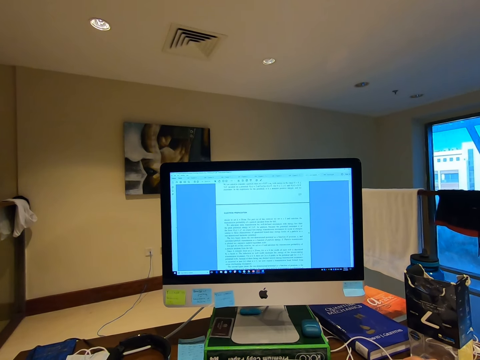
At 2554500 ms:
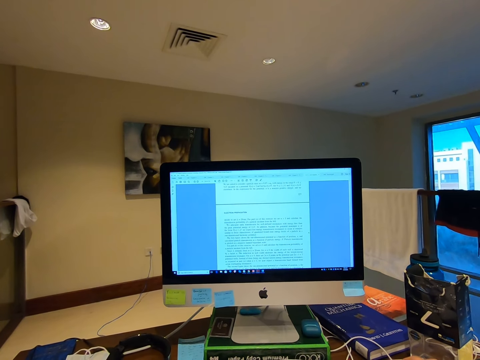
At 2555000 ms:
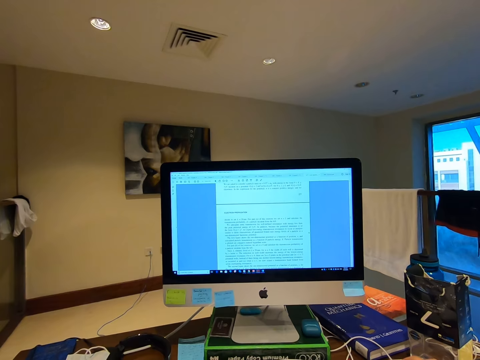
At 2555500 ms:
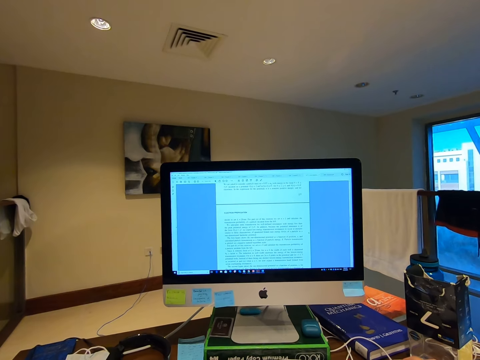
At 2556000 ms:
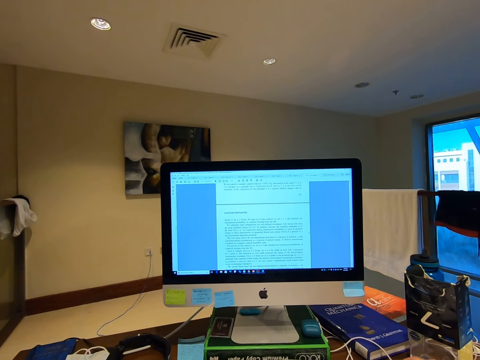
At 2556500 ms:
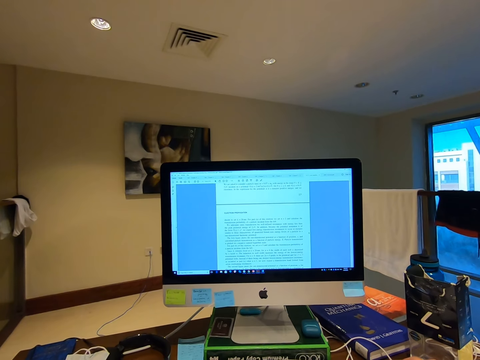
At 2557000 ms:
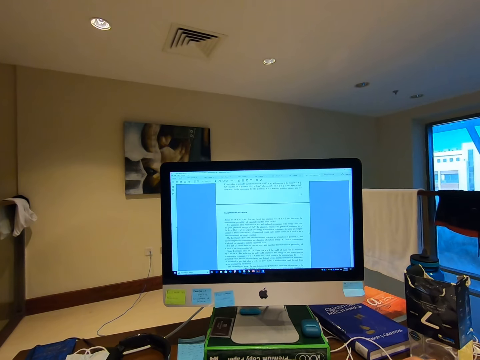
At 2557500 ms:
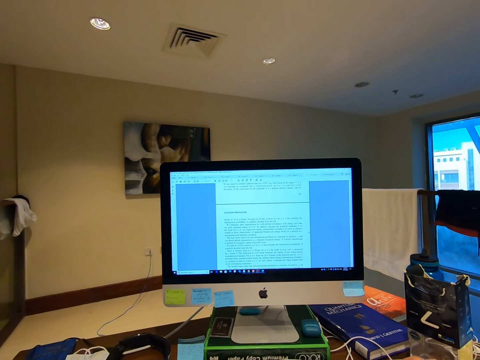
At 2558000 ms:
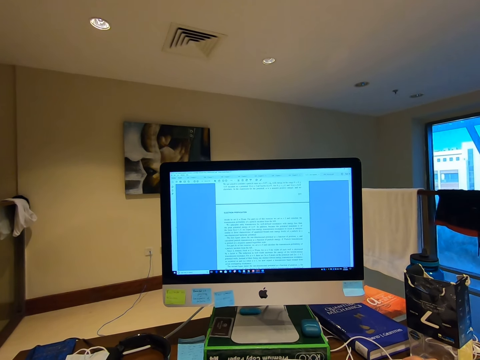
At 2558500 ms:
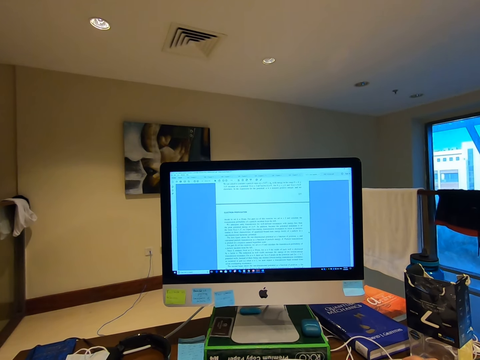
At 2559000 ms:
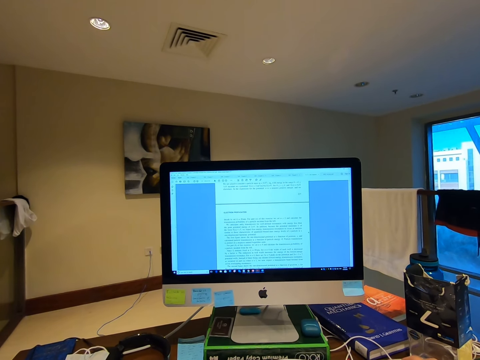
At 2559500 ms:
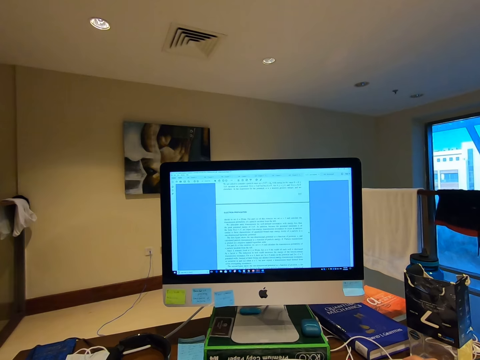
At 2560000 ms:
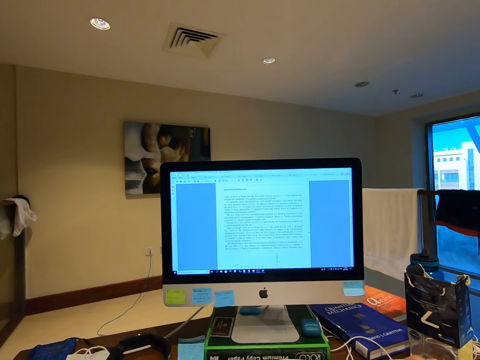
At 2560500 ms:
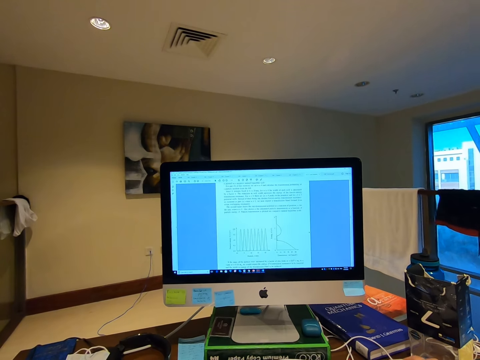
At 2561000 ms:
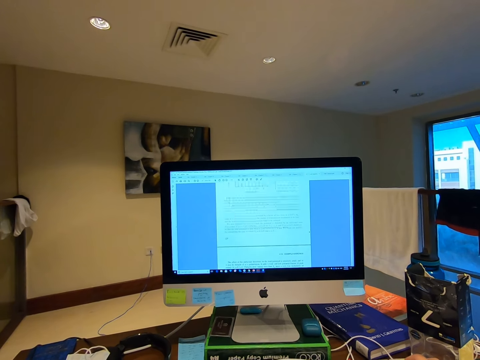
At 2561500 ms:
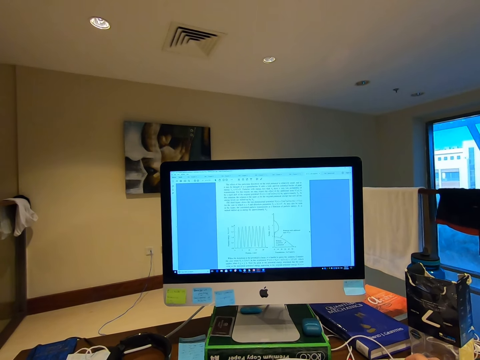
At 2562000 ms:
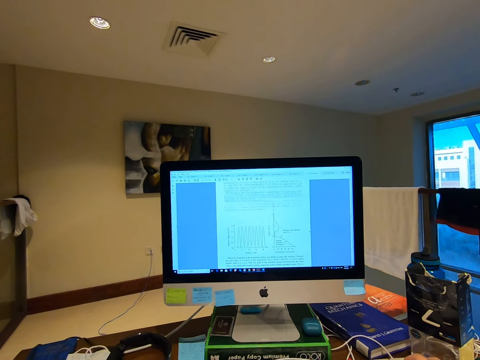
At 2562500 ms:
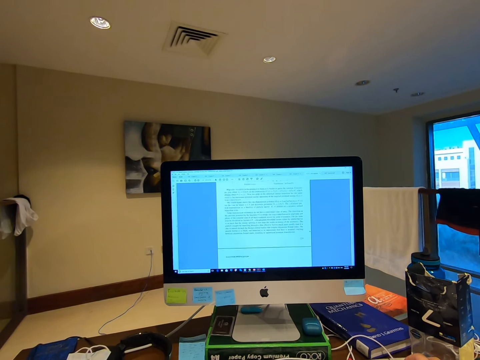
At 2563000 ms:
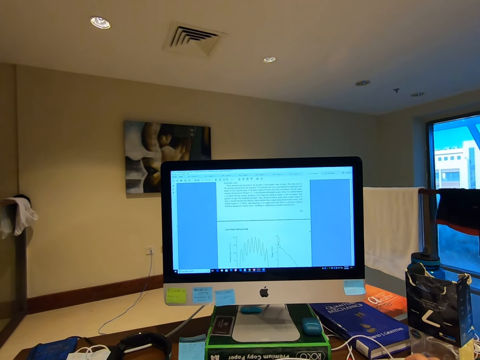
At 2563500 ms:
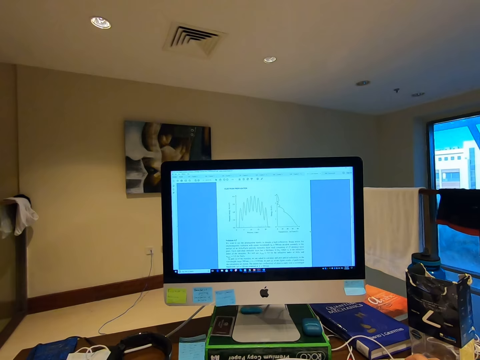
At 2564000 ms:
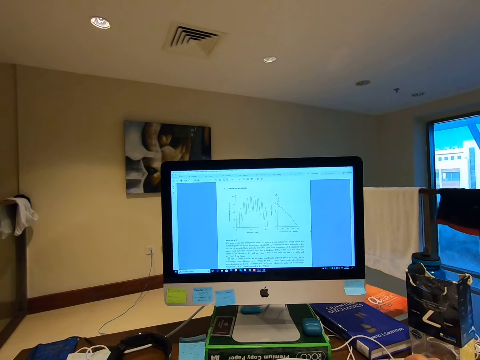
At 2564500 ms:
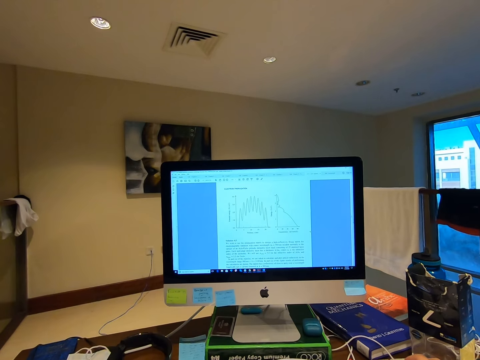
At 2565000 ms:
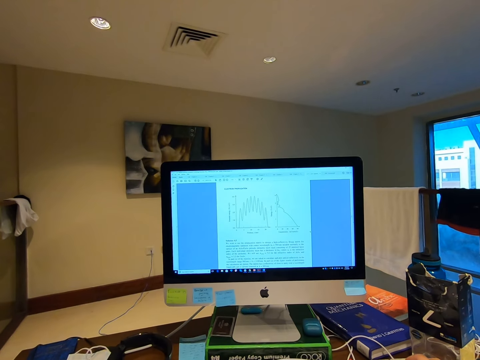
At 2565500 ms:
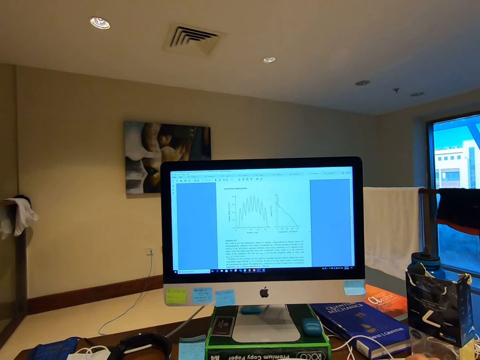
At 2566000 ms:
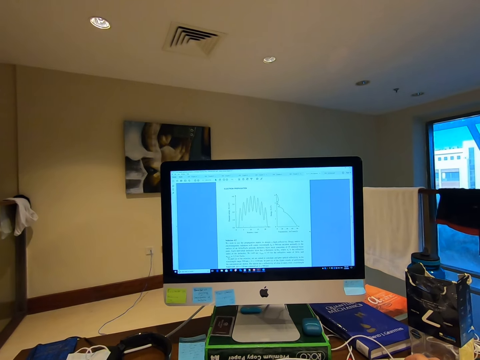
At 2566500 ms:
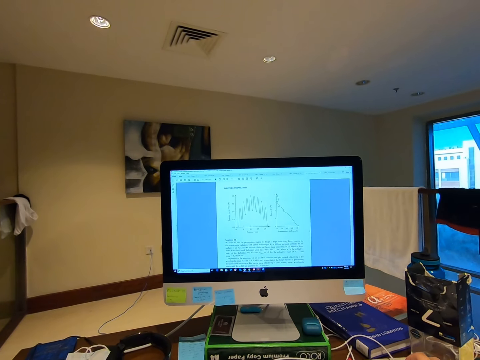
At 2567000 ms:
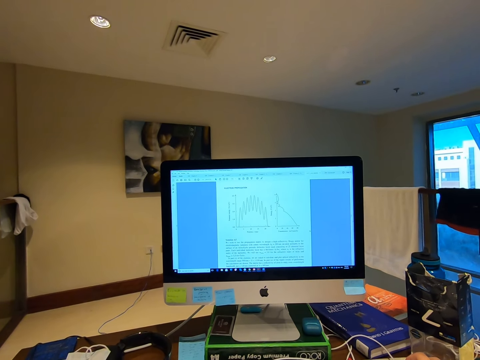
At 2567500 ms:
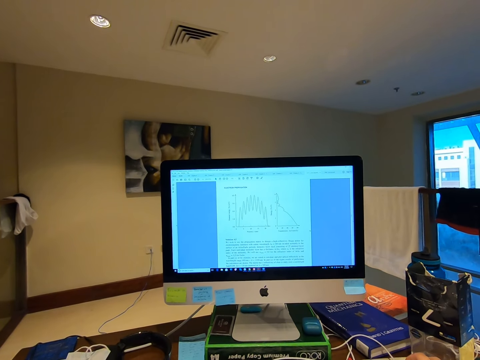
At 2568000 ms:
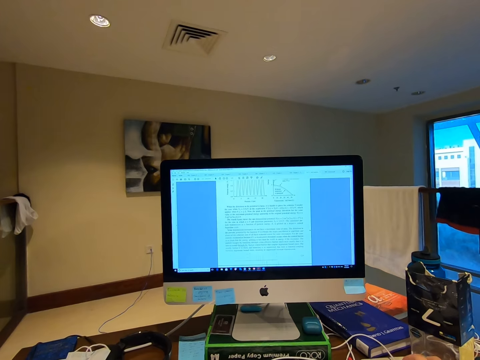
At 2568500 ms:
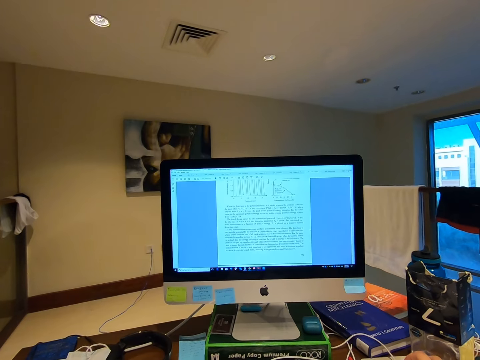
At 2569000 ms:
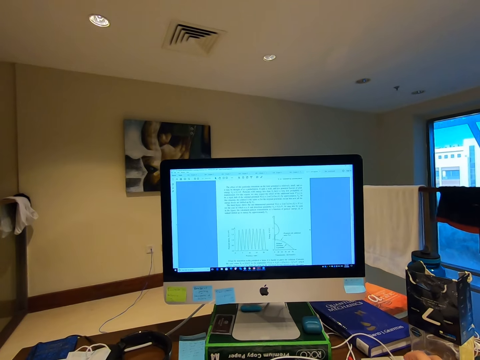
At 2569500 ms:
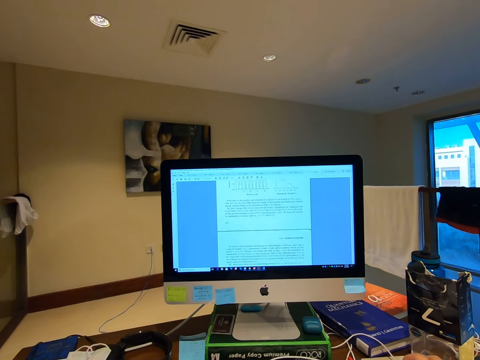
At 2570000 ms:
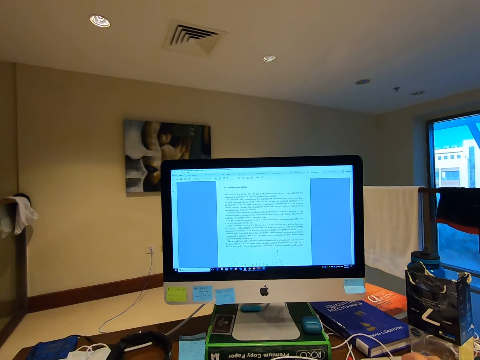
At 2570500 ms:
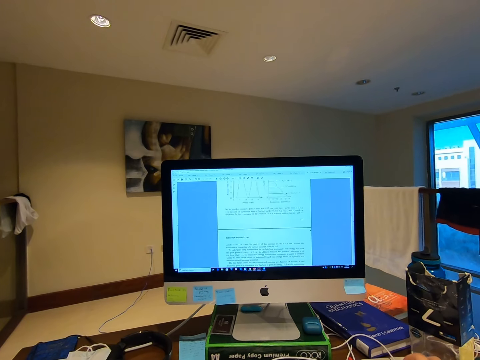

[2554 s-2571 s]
The camera wearer scrolls the computer mouse.

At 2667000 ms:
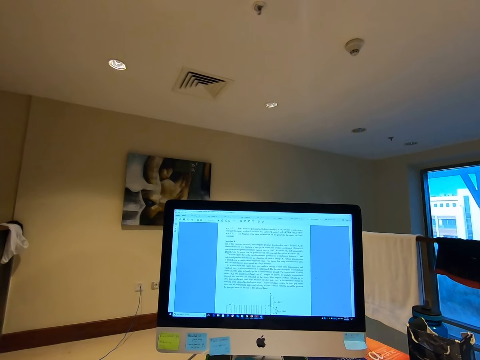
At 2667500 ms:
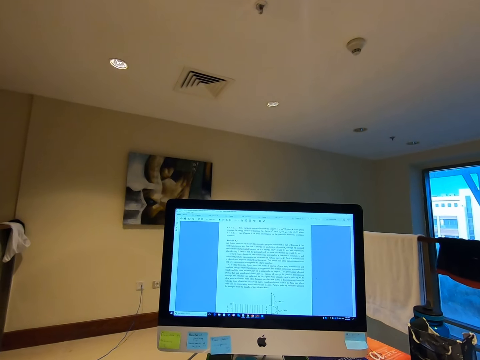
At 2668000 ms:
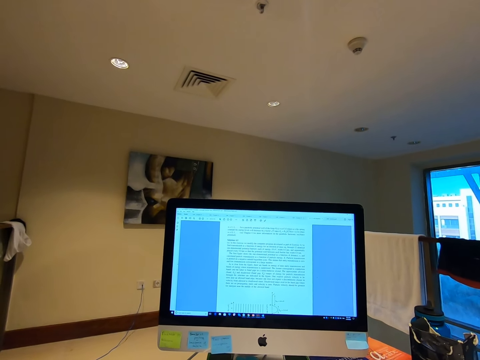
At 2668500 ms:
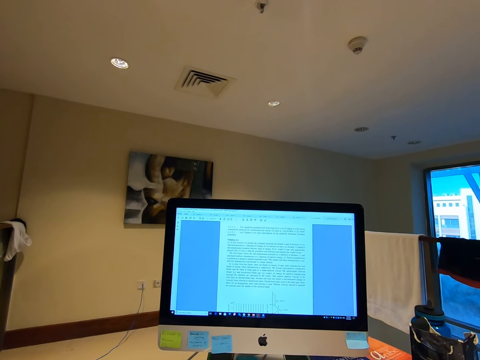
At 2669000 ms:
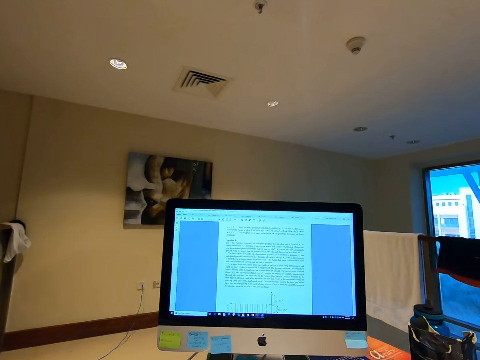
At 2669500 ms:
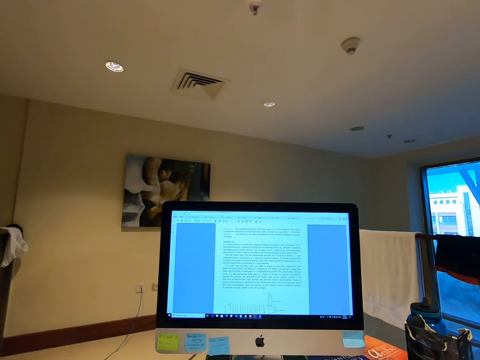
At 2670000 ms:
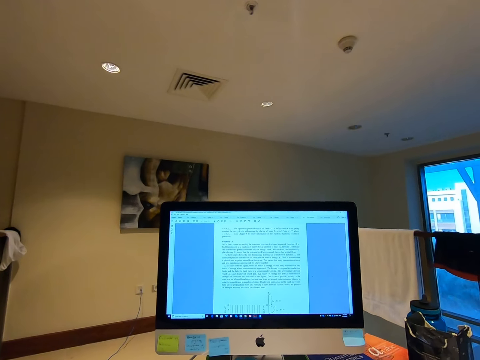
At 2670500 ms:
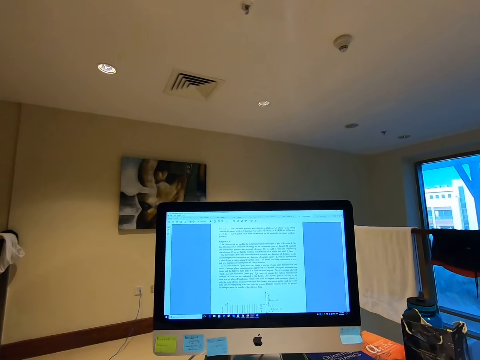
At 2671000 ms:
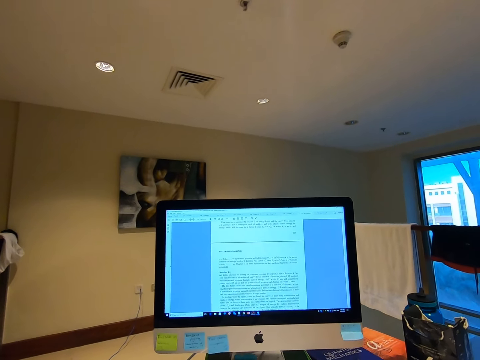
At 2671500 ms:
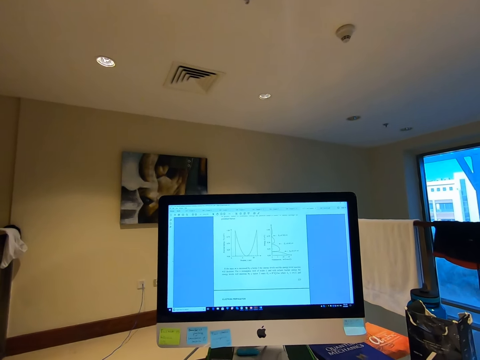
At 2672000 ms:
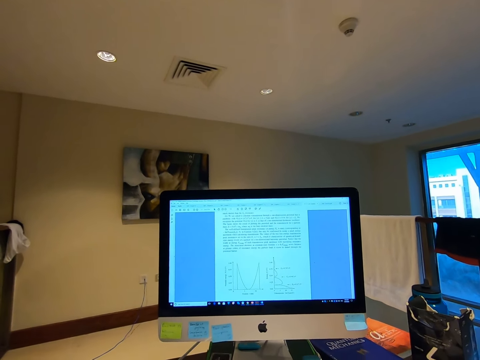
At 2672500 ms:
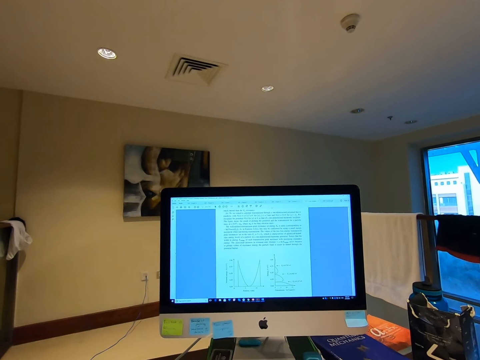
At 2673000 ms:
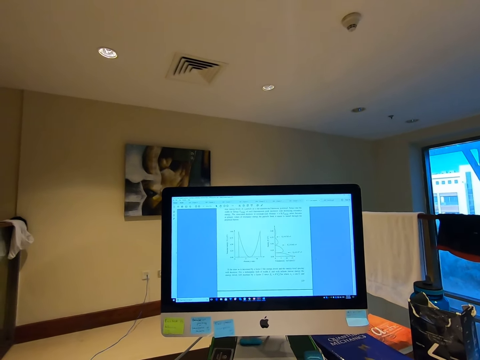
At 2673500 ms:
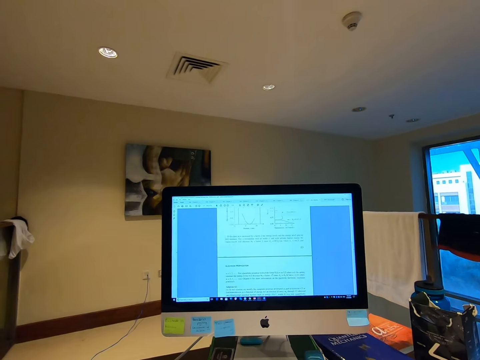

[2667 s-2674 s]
The camera wearer stares at the computer desktop.

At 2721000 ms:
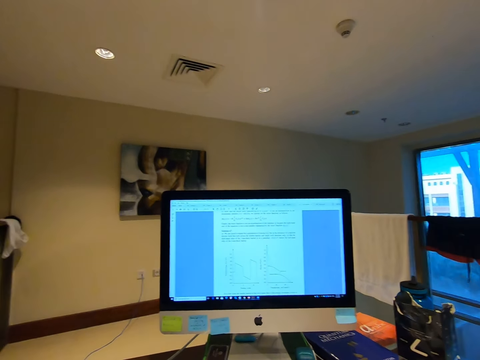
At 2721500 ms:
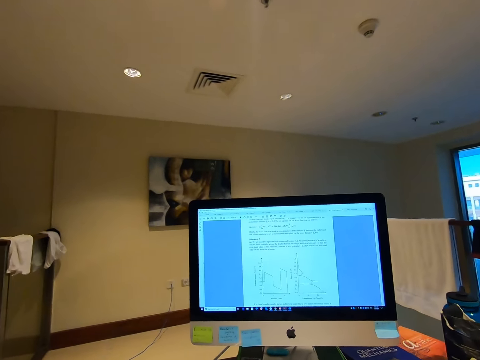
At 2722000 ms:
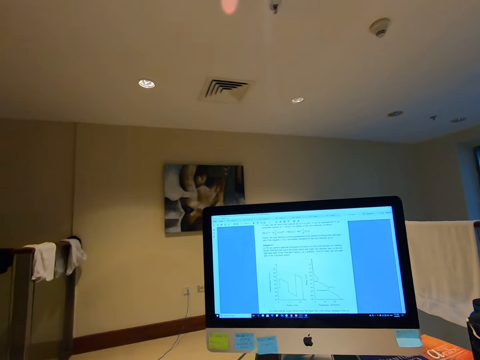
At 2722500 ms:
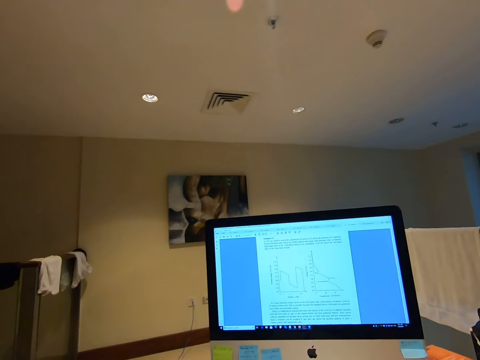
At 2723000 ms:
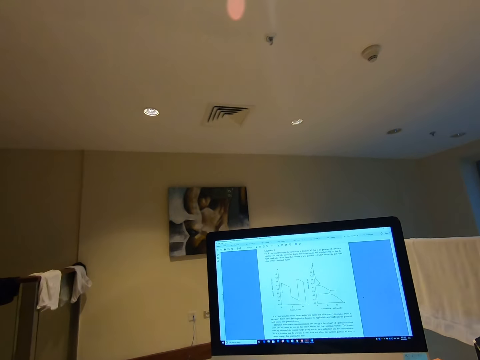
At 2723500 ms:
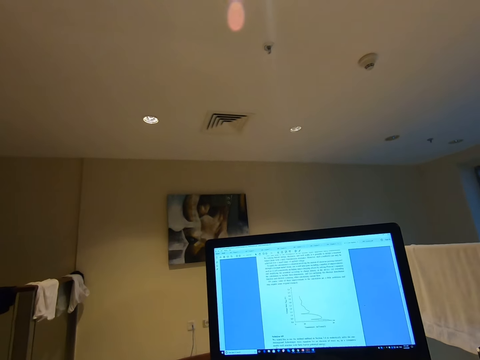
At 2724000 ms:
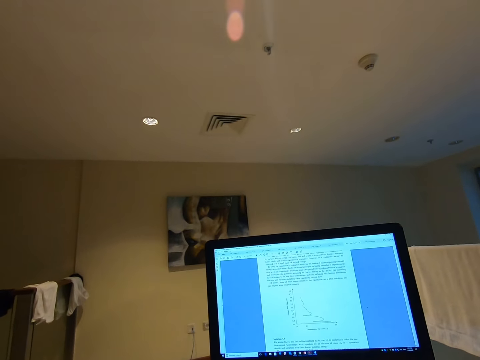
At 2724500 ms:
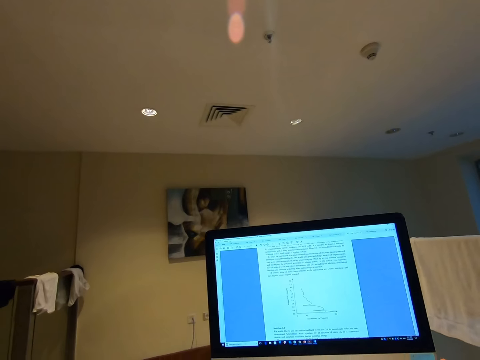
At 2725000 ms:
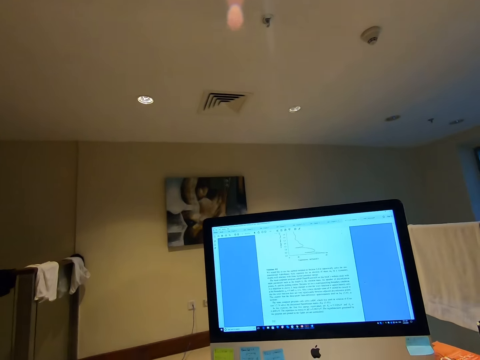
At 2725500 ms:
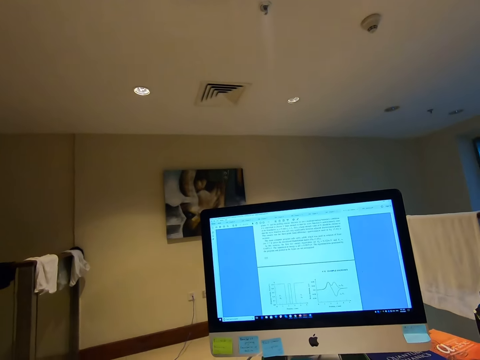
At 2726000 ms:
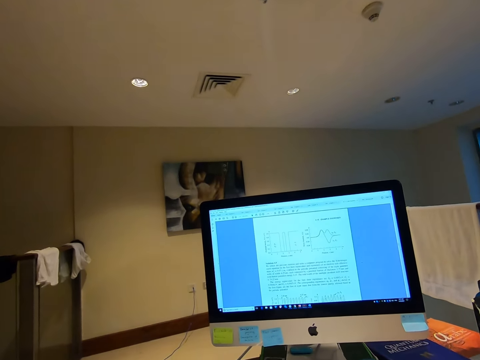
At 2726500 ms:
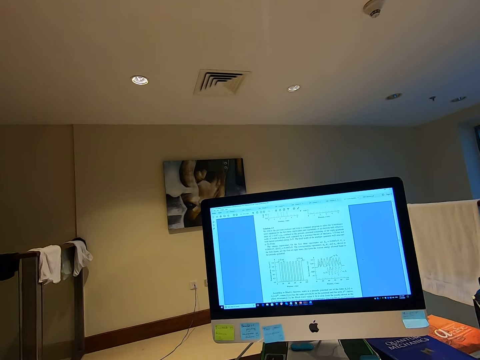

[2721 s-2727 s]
The camera wearer stares at the computer desktop.
